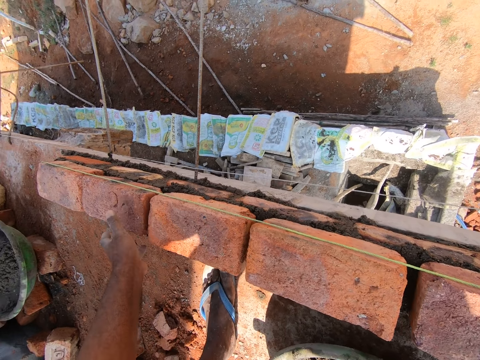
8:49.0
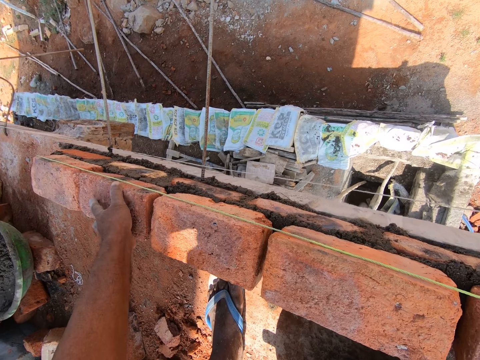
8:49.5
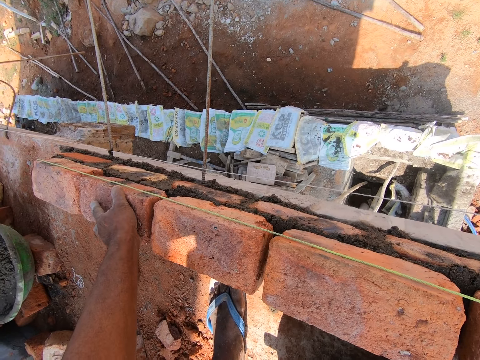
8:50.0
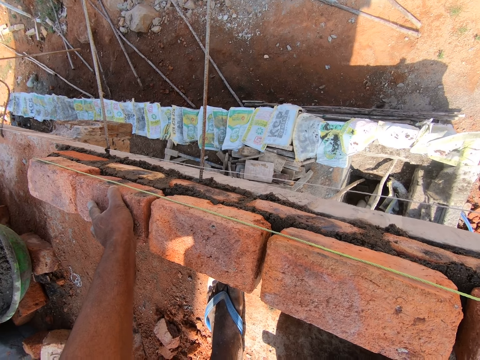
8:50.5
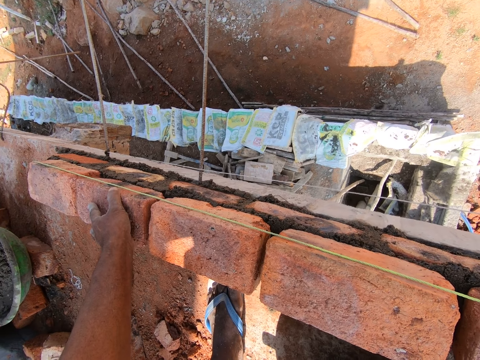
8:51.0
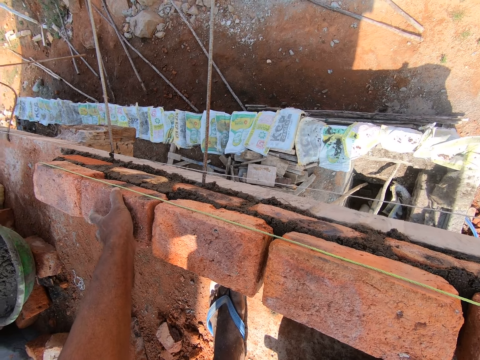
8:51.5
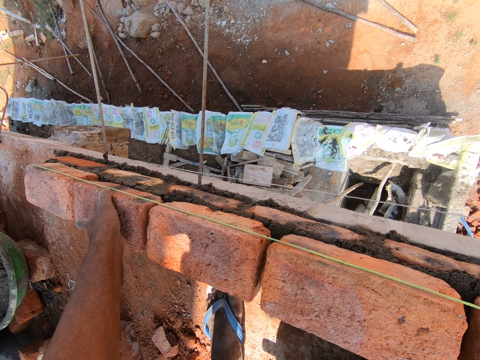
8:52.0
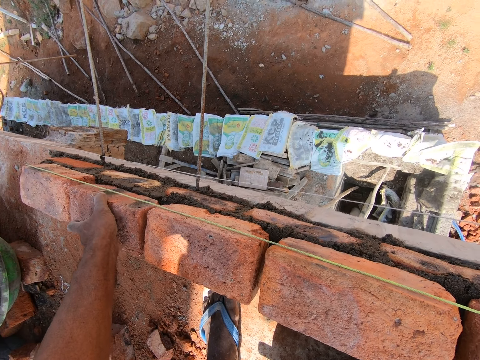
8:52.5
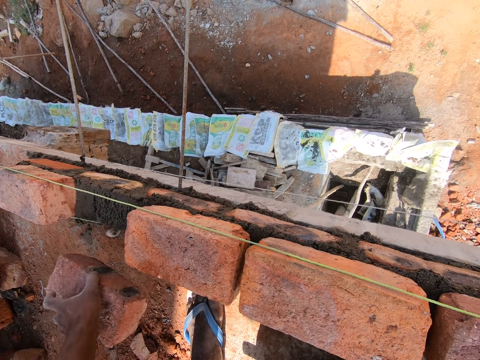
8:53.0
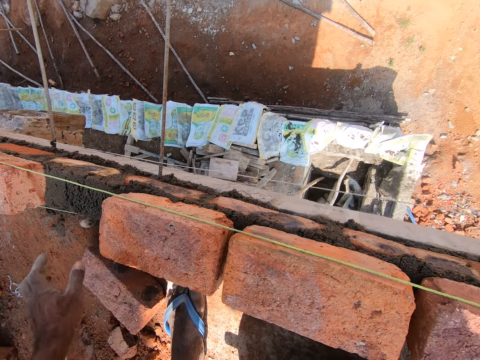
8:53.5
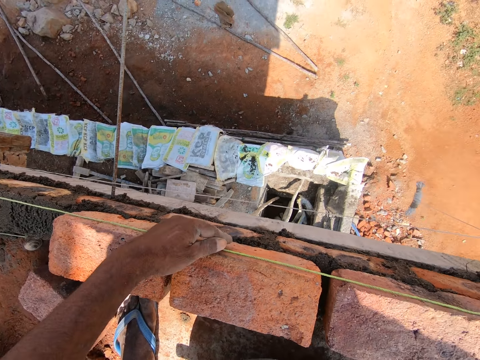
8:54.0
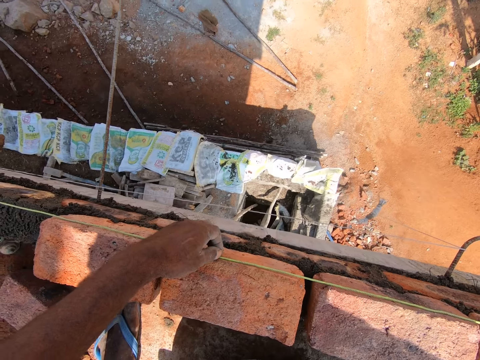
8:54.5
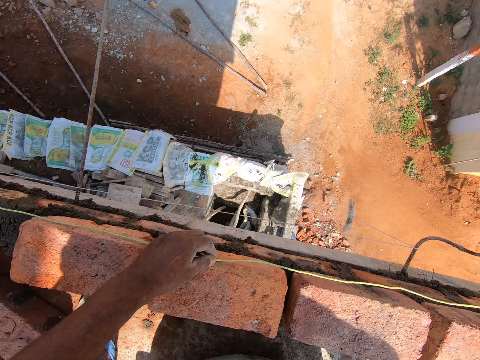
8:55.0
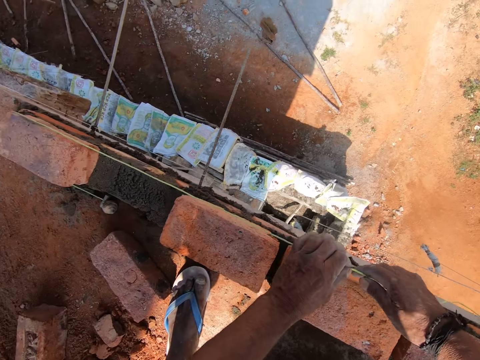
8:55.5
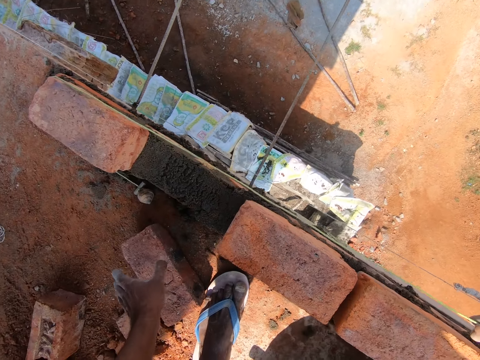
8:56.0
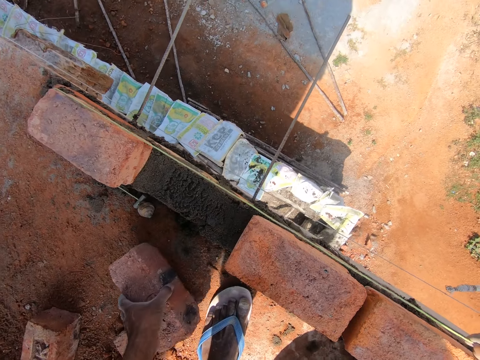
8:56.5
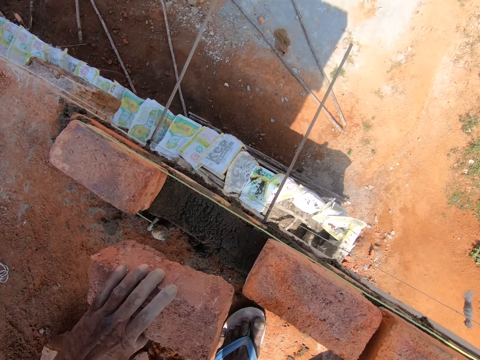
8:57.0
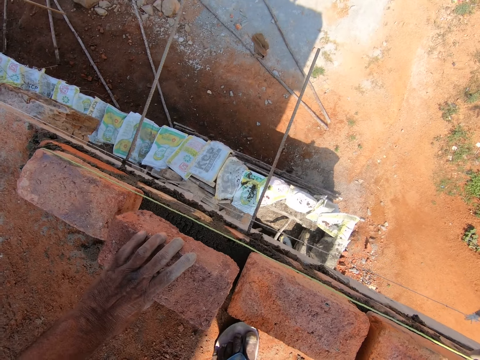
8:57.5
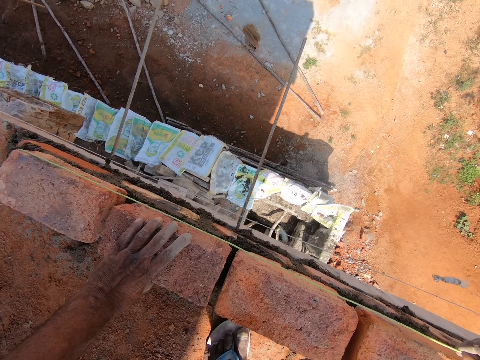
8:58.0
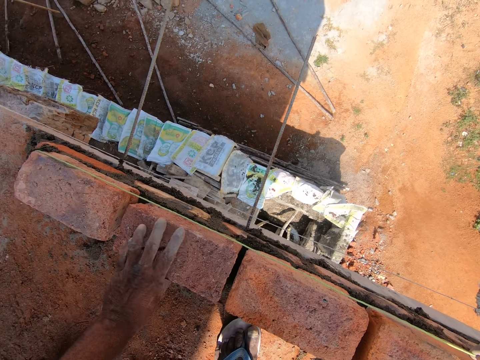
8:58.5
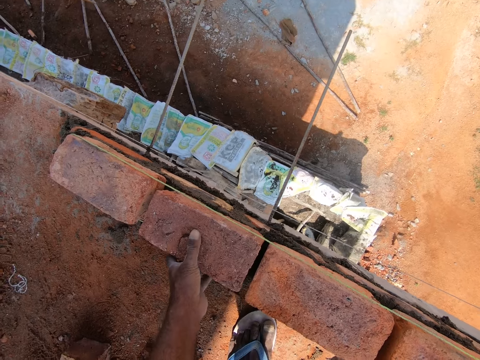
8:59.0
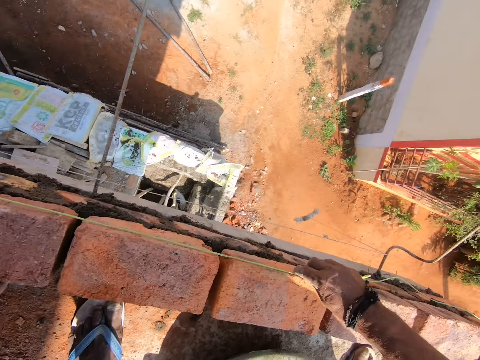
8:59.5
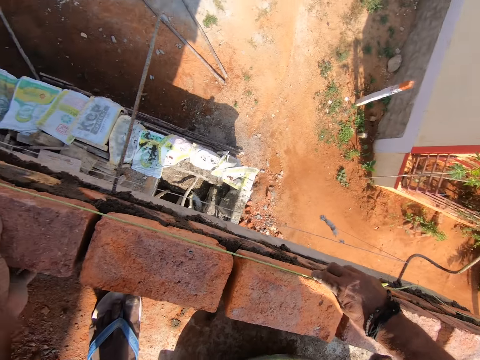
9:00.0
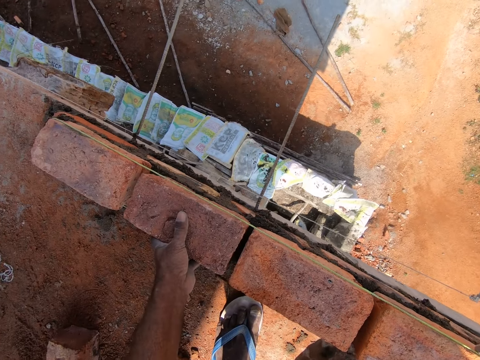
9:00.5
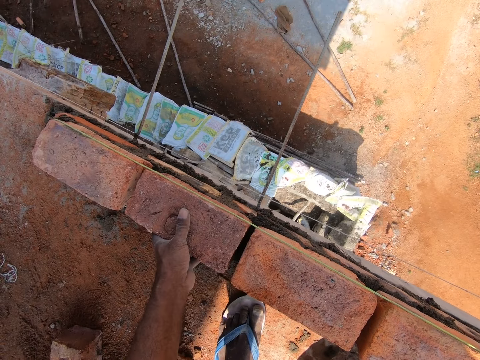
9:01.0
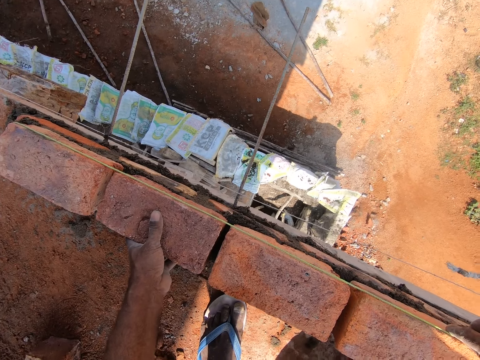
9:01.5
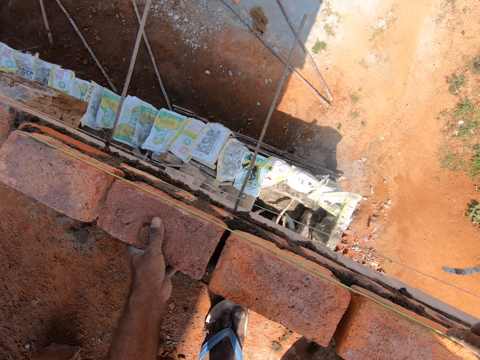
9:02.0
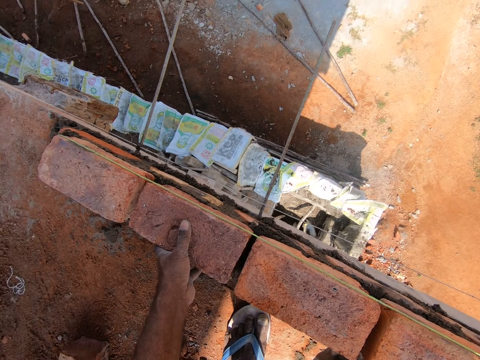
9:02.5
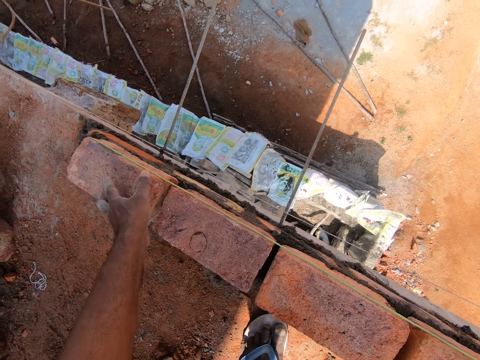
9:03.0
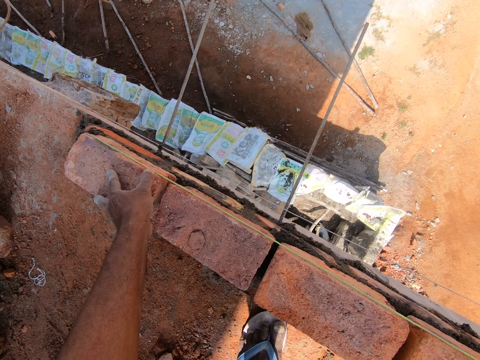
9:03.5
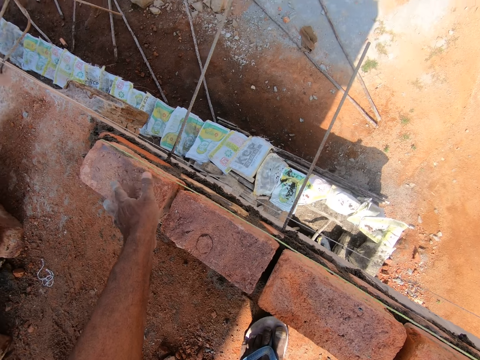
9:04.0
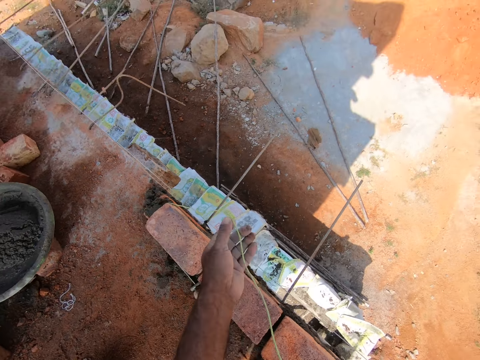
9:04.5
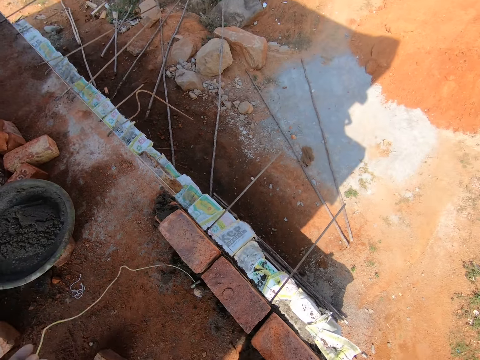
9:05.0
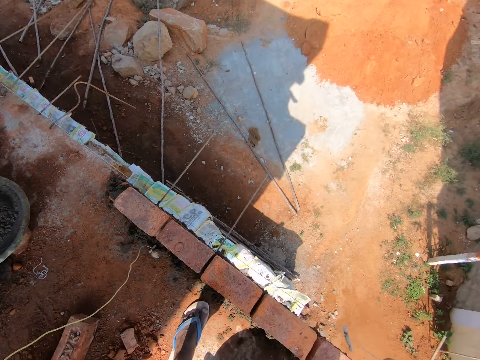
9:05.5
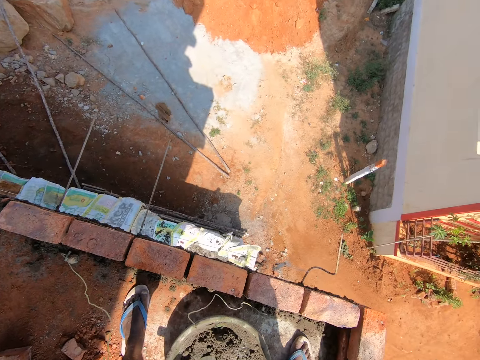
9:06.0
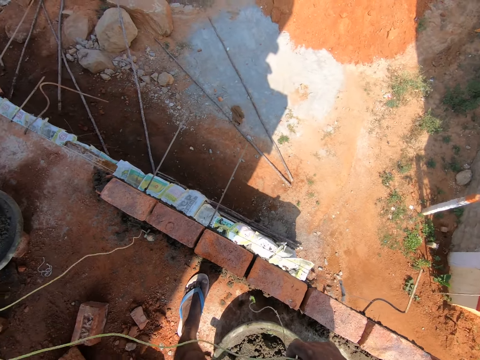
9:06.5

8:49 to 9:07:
The camera wearer places his hand on the brick. He removes the brick with his hand. He drops down the brick. He places the brick on the floor. He holds the thread with his hand. He holds the thread with his hand again. He picks the brick from the floor and places the brick on the cement or mortar. He places his hand on the brick. He measures the brick with the thread. He moves the bricks. He places his hand on the brick. He holds the thread with his hand. He removes the plumb bob rope on the bricks.

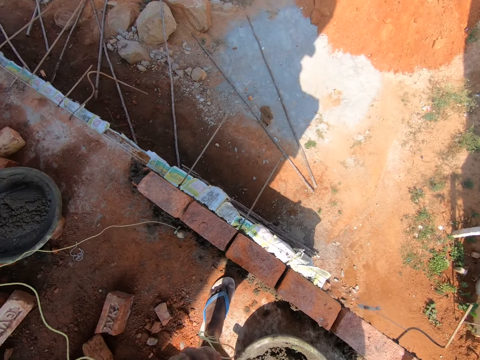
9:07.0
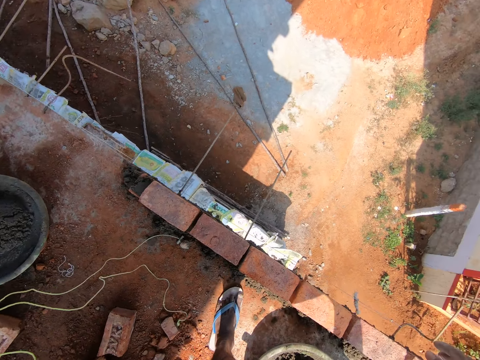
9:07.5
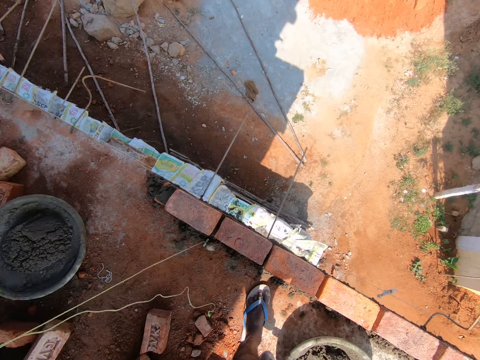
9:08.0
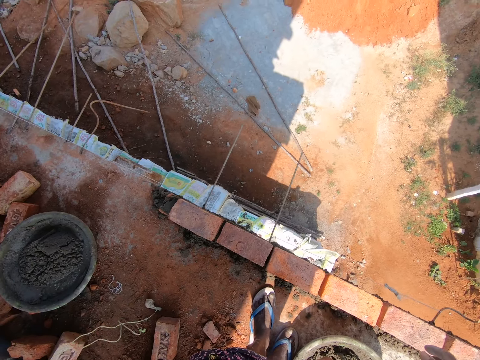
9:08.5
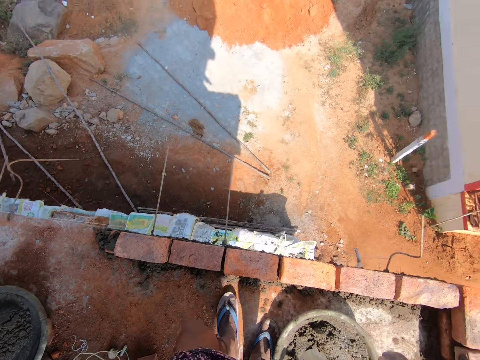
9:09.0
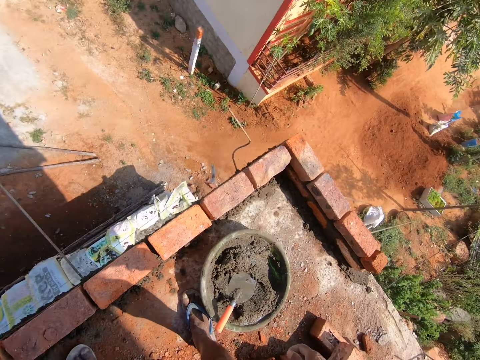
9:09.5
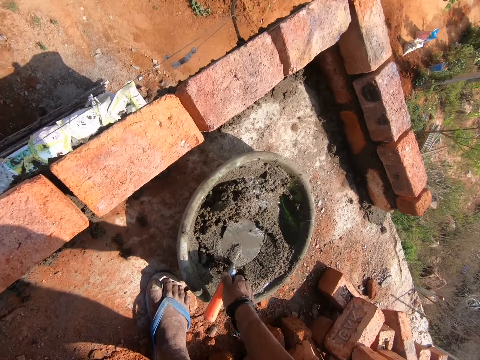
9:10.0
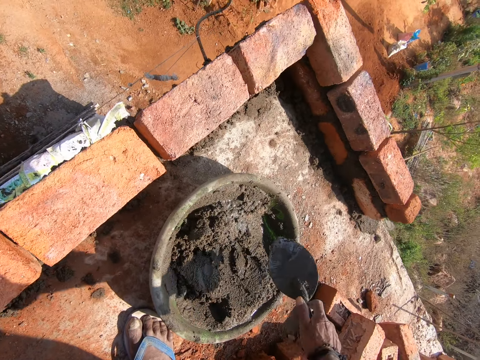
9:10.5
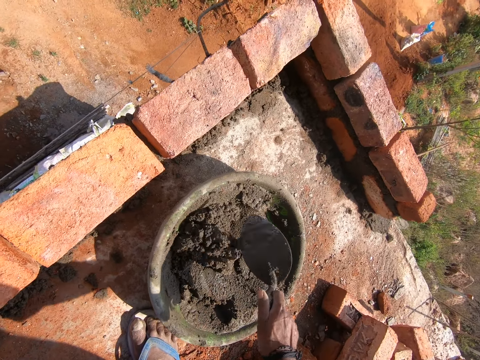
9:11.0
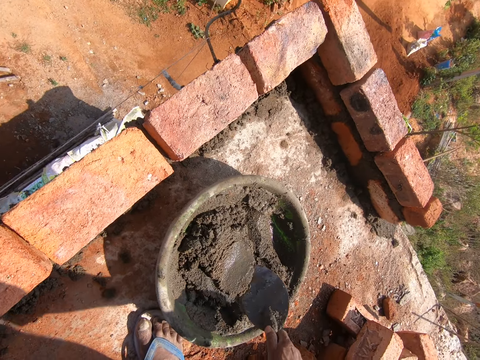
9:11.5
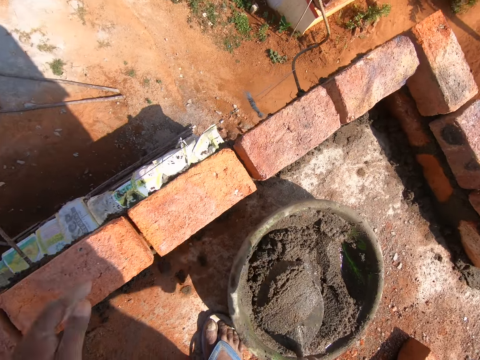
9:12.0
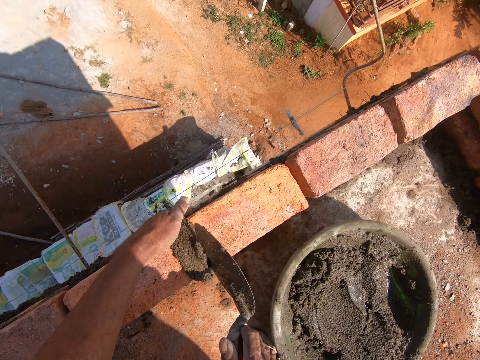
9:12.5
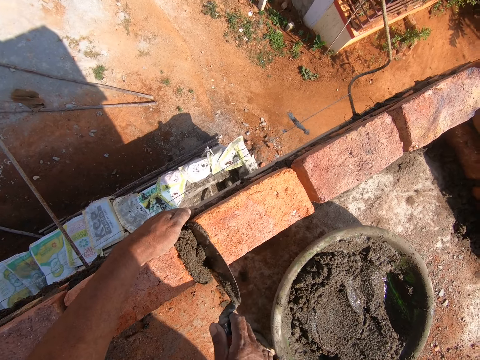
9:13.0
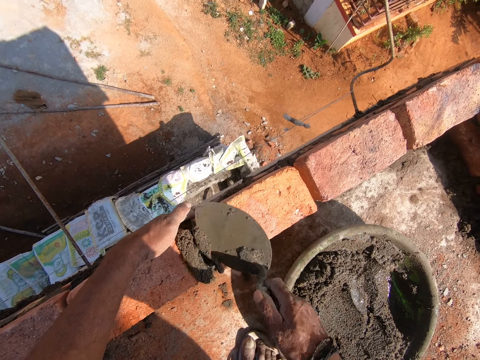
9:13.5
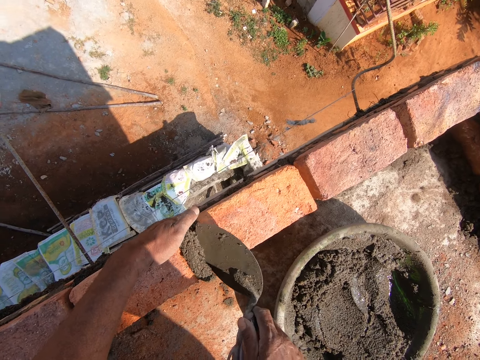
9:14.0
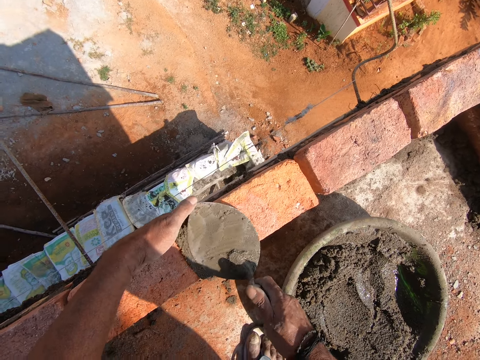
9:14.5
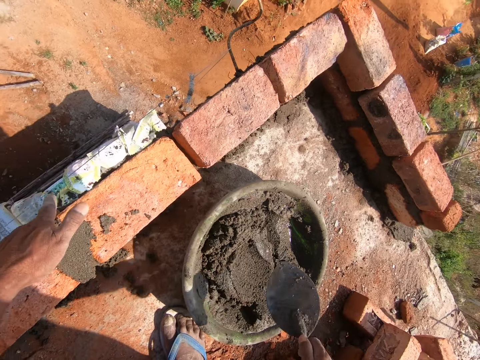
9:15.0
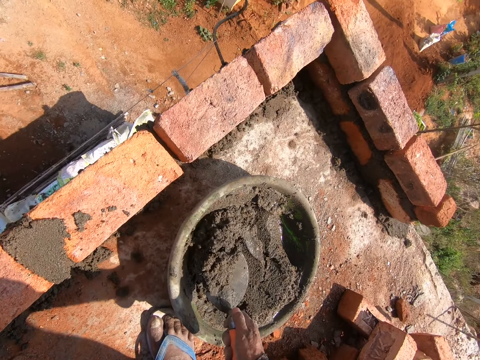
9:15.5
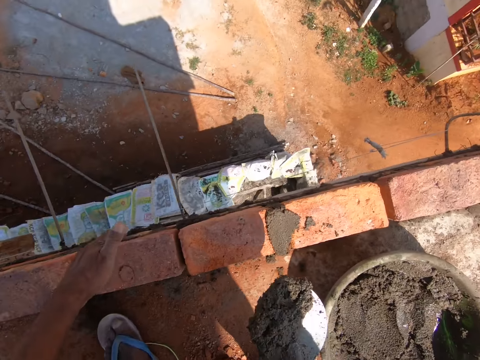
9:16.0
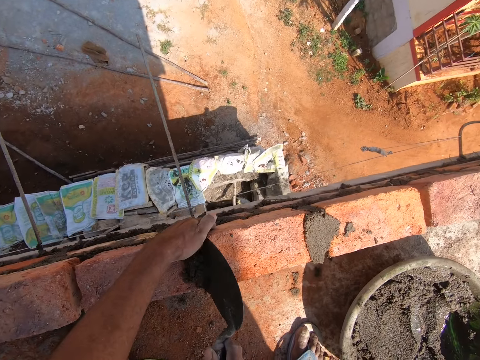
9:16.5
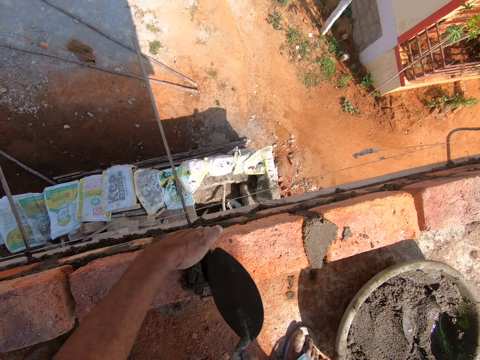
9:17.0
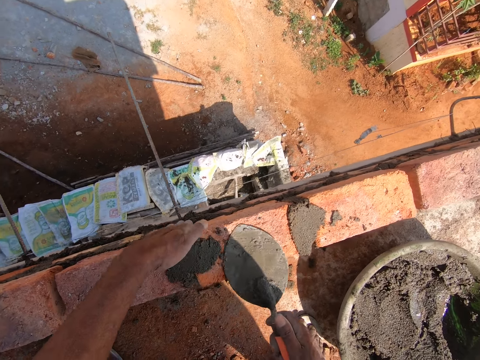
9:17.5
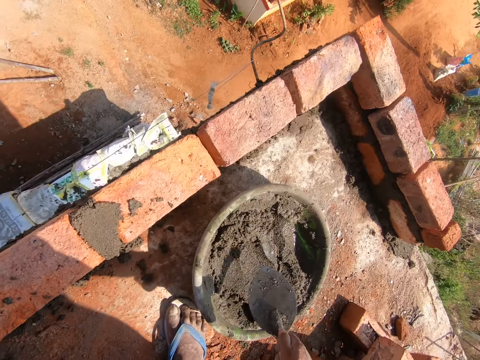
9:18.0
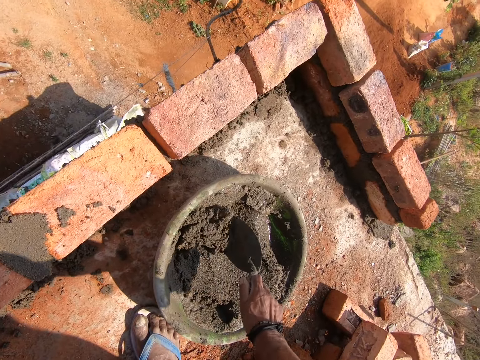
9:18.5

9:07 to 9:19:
The camera wearer picks the trowel with his hand. He mixes the mortar. He scoops the cement or mortar with the trowel. He pours the mortar between the bricks. He places the cement on the brick. He adjusts the cement with the trowel. He spreads the mortar with the trowel. He picks cement with the trowel. He chops sand. He puts cement between the bricks. He puts sand on the bricks.
